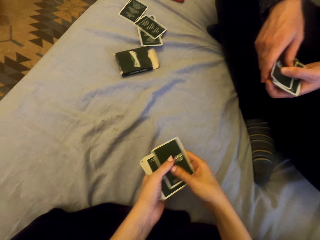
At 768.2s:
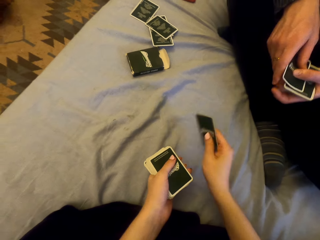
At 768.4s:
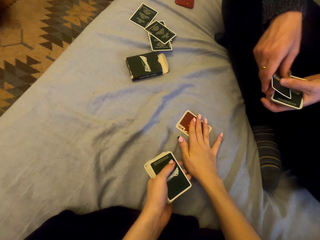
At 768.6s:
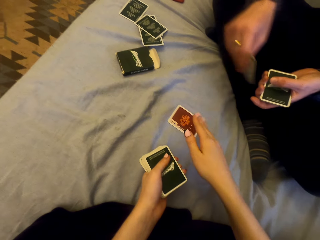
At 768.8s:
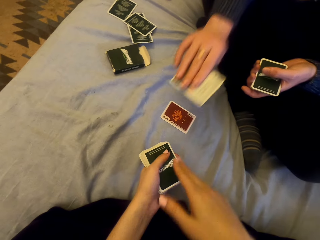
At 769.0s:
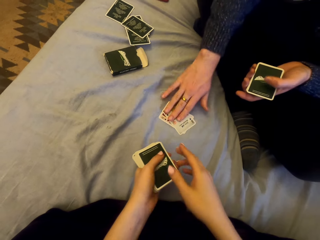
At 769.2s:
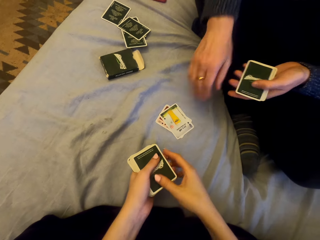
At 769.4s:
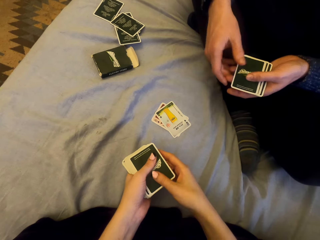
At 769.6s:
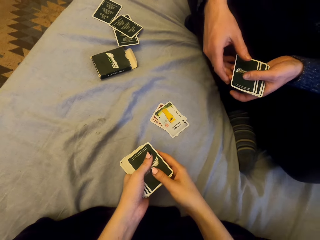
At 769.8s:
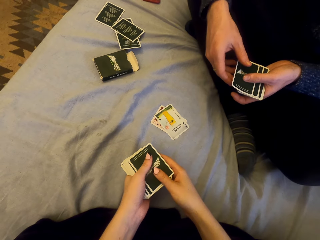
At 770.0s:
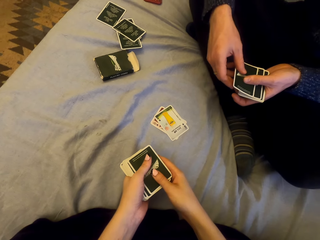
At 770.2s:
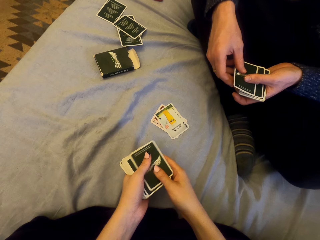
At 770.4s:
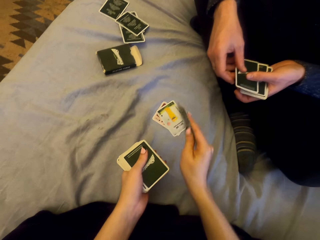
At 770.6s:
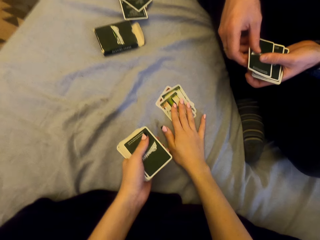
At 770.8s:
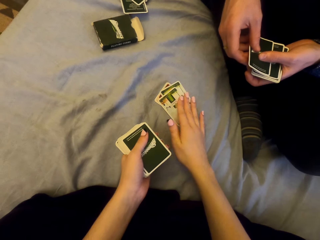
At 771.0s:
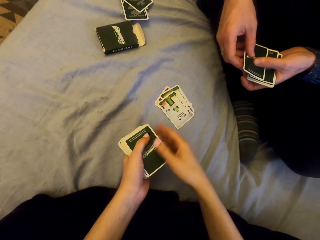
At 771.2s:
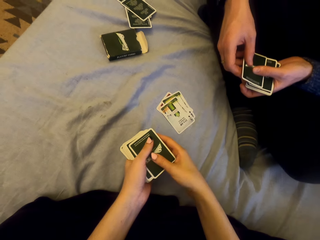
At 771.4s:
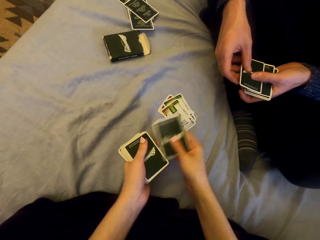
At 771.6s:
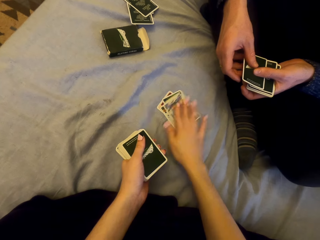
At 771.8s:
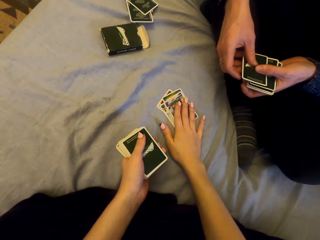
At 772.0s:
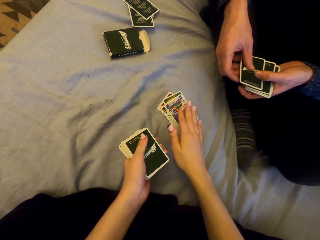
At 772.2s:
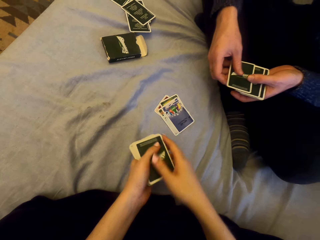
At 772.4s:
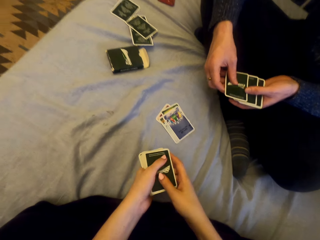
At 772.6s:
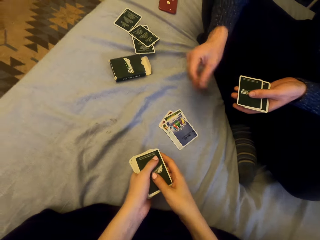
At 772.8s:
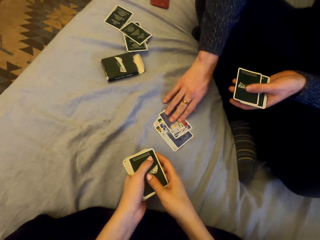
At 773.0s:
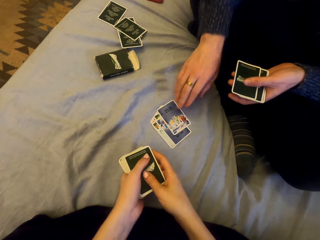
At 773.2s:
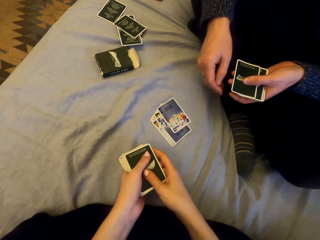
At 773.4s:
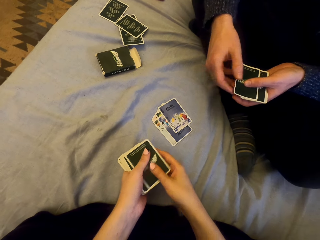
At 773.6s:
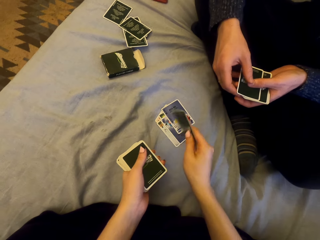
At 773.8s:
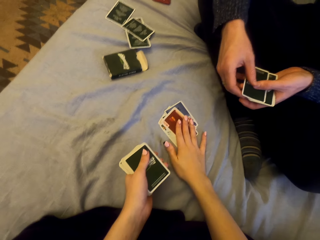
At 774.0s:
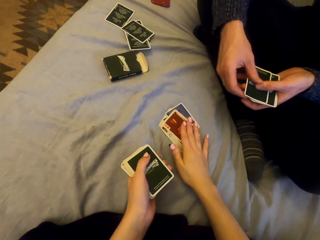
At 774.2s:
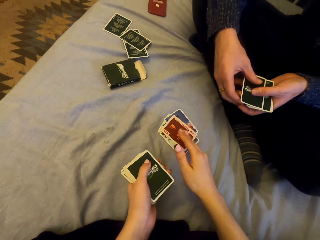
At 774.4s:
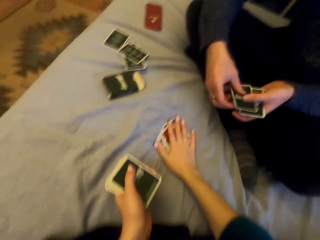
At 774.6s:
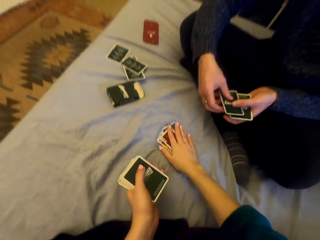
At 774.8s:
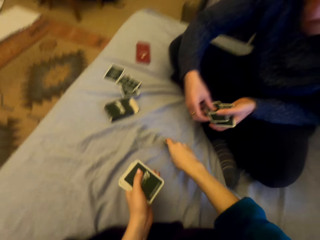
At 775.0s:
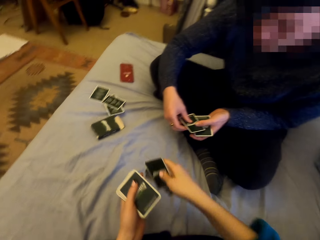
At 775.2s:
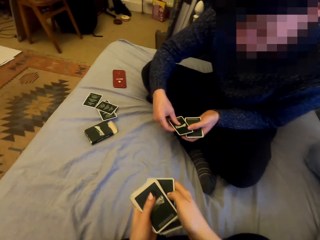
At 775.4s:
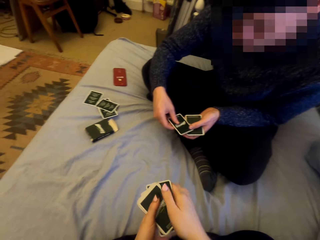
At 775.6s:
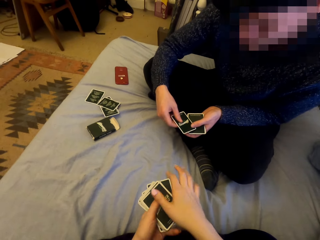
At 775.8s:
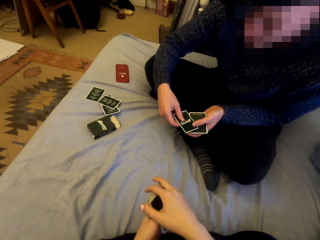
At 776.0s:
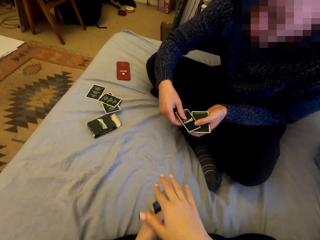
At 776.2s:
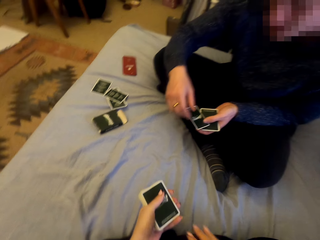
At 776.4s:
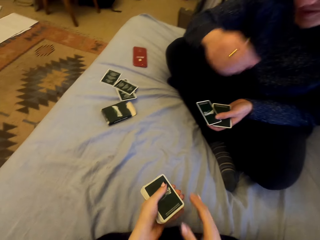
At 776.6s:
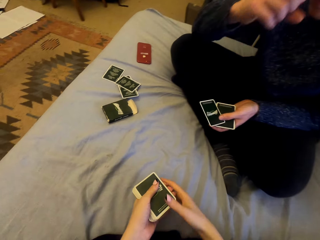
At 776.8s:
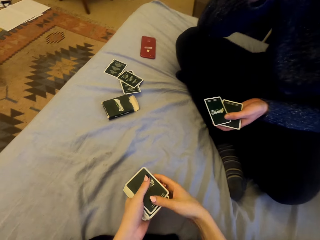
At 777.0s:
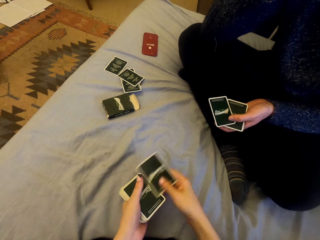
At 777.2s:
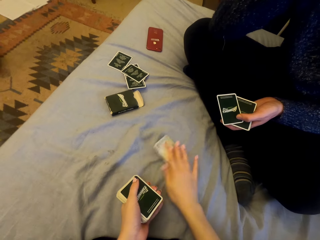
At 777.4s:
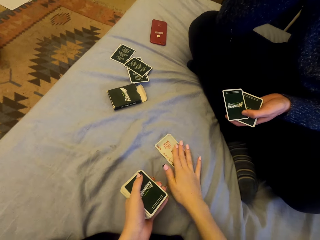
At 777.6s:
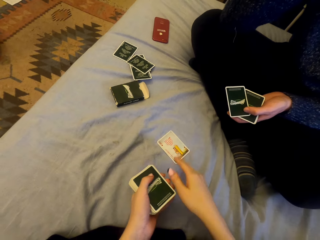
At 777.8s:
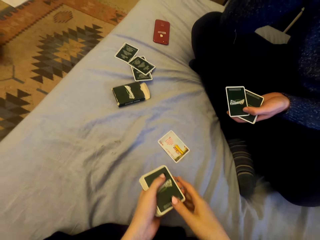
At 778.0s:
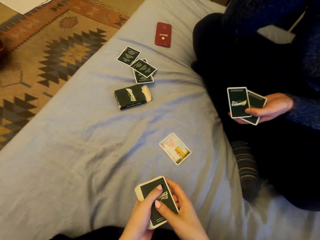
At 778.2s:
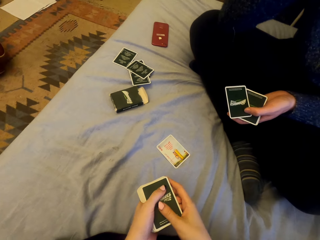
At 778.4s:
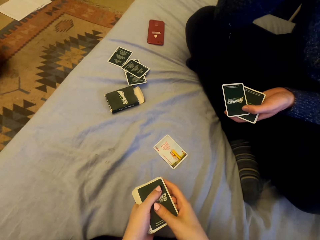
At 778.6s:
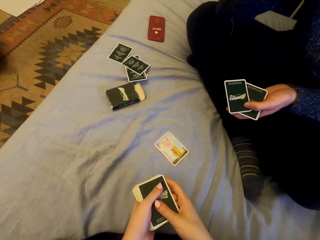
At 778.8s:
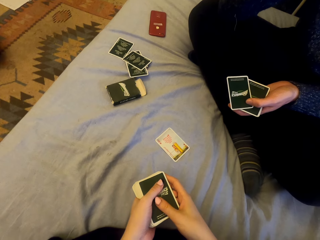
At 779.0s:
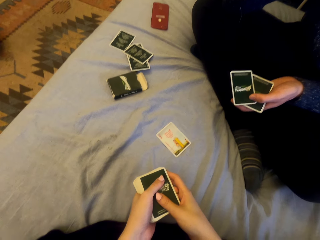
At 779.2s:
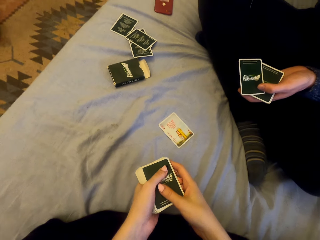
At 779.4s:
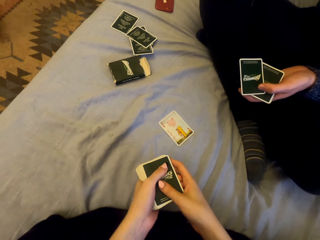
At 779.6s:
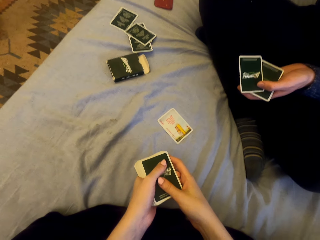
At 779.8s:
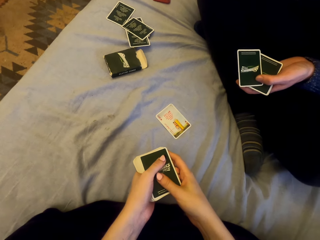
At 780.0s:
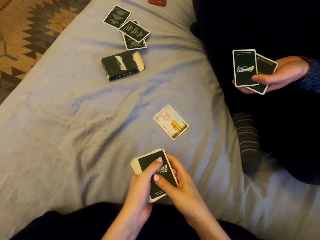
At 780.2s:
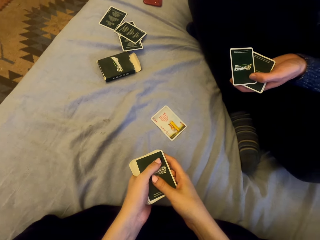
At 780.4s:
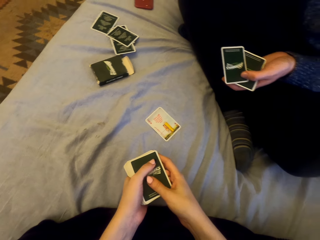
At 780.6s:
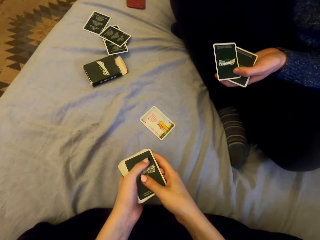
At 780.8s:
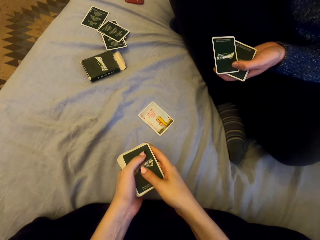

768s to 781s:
The camera wearer plays cards with a man and puts the card down. The man puts the card down. The camera wearer puts the card down repeatedly. They pick the cards, play cards with the man, and put the card down.

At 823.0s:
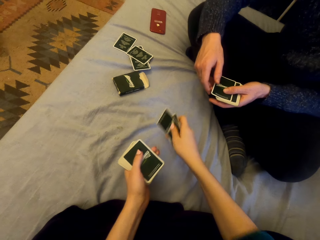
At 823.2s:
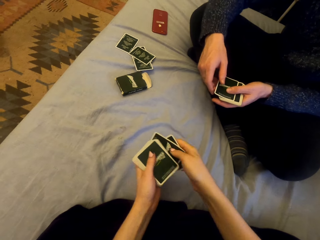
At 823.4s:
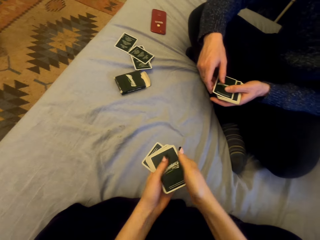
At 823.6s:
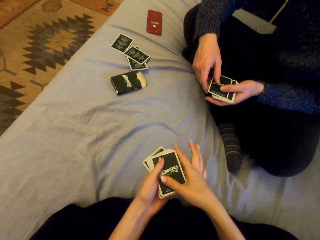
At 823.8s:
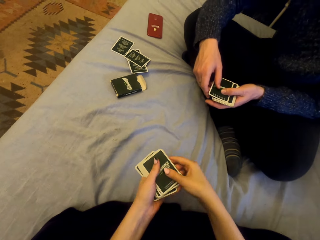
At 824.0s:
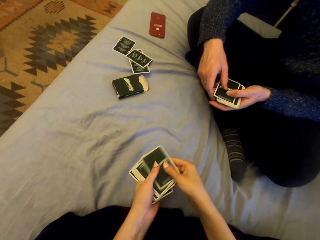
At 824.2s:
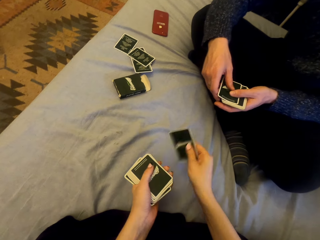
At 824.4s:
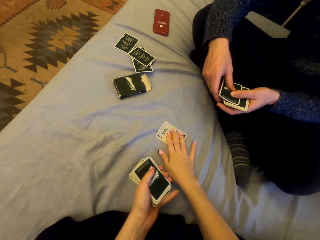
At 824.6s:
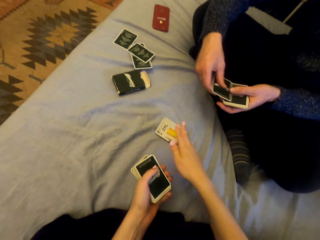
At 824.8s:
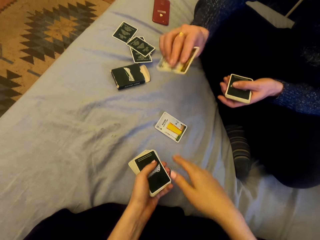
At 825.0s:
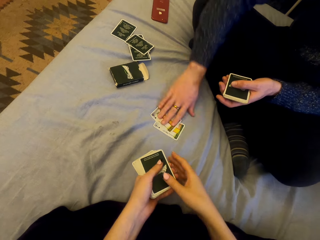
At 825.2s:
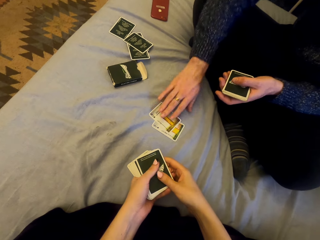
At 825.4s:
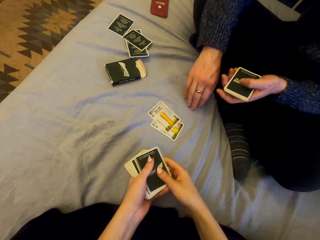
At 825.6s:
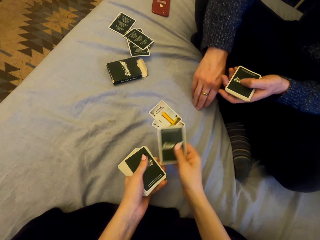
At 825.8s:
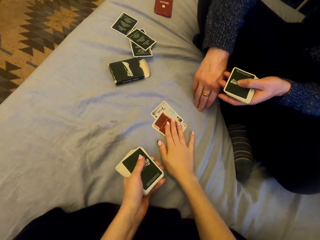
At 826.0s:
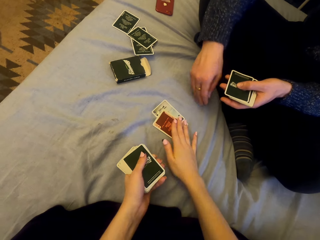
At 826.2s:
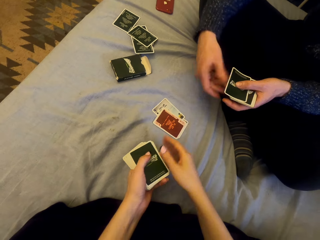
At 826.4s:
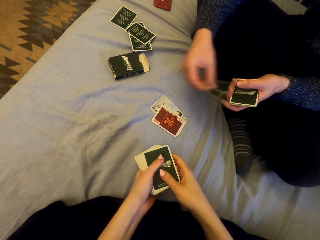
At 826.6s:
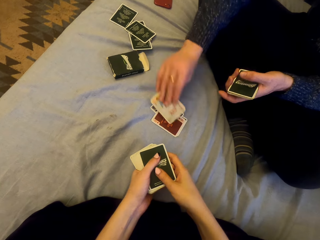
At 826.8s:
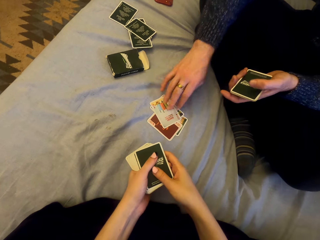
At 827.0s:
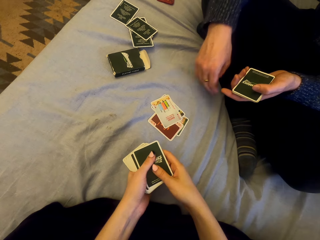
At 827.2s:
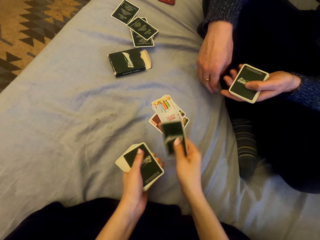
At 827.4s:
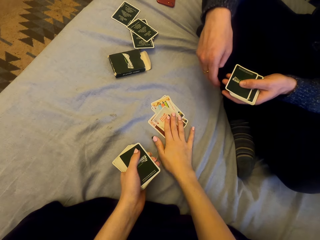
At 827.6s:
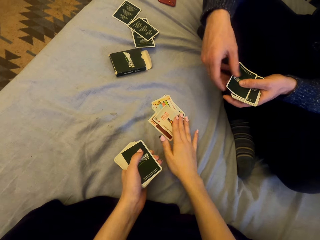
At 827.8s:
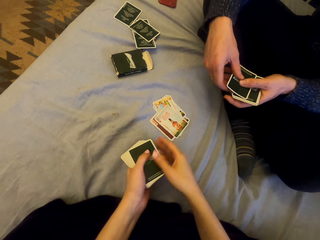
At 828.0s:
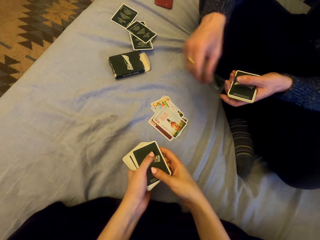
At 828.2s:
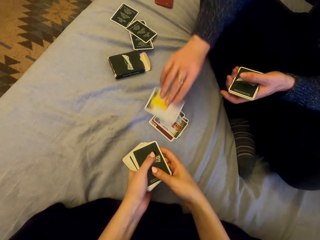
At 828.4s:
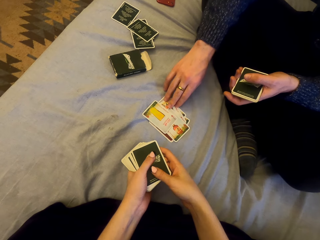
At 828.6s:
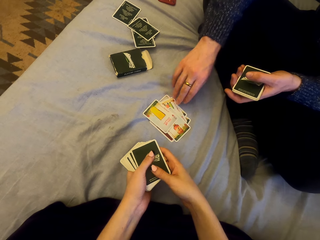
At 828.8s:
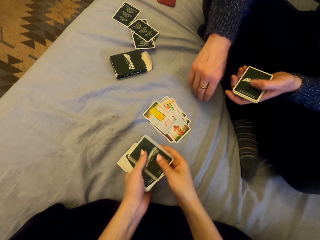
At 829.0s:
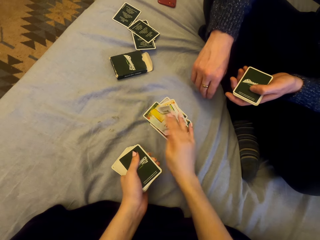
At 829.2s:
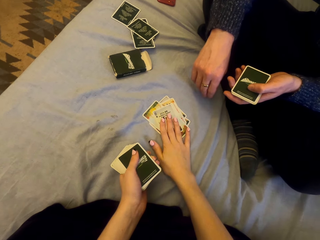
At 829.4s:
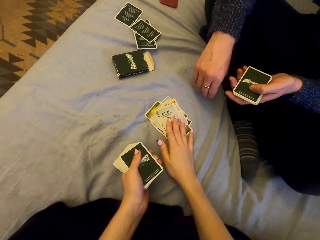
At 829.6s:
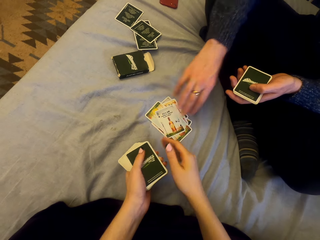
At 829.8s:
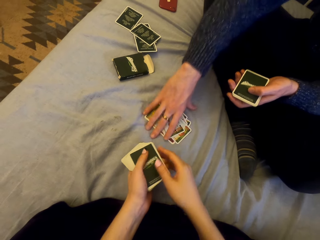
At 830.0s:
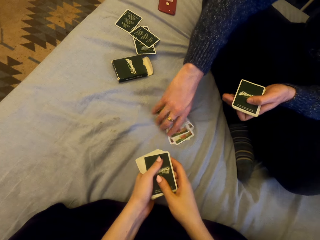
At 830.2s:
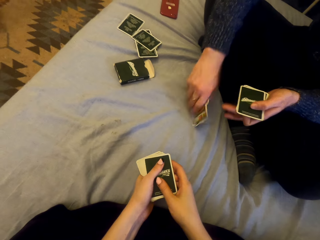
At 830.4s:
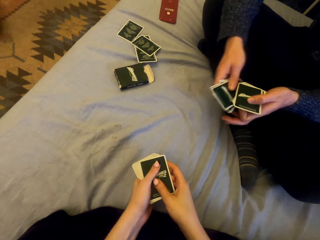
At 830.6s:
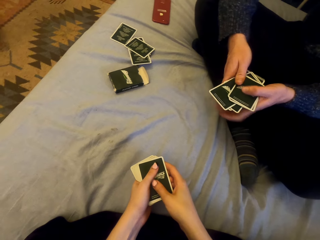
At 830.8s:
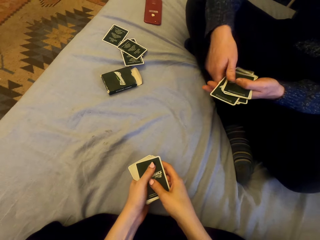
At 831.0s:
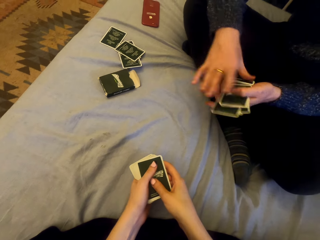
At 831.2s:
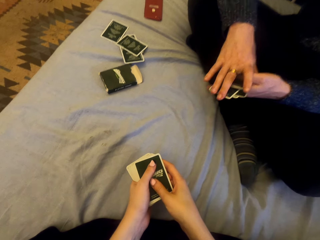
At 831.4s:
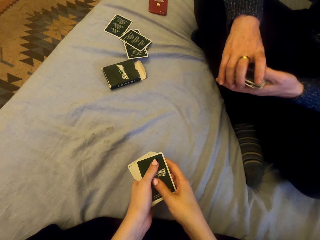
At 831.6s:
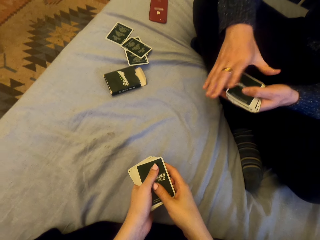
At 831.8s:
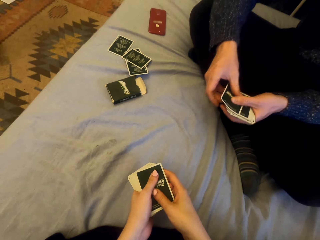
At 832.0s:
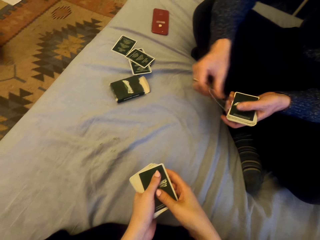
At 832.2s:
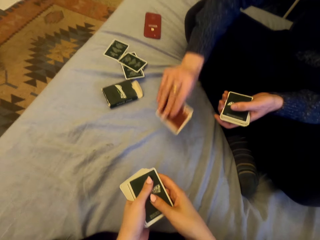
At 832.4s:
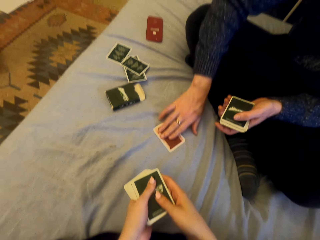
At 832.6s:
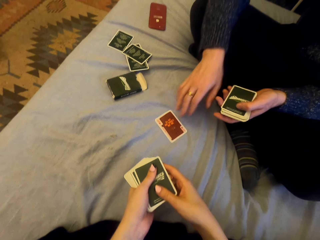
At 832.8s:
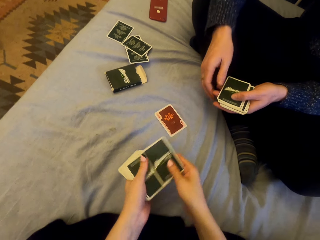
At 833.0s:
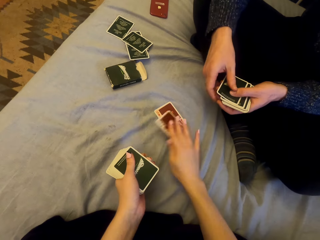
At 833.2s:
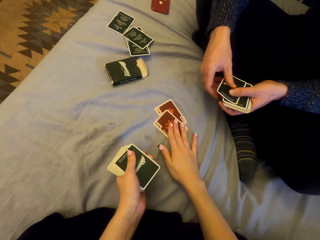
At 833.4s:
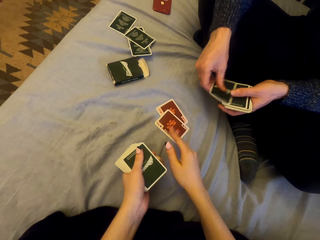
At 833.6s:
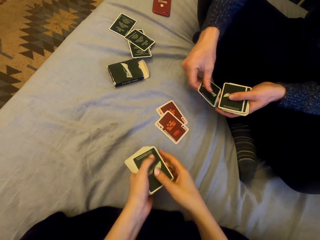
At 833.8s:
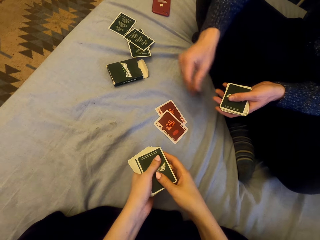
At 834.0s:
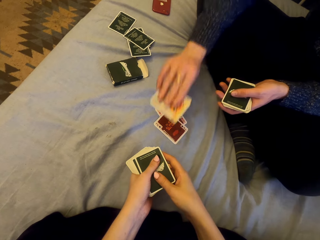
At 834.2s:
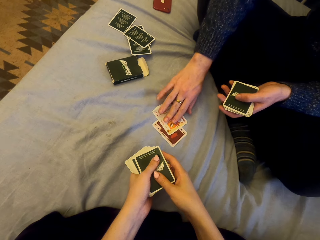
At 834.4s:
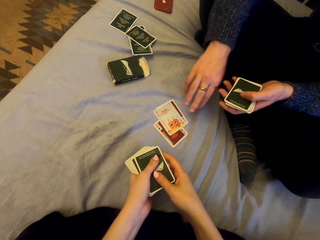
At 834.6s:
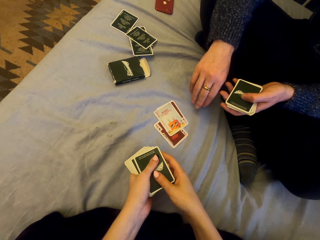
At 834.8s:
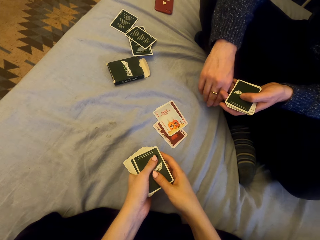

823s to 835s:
The camera wearer picks the cards, puts the card down, and plays cards with a man. The man puts the card down. The camera wearer puts the card down. The man puts the card down. The camera wearer puts the card down. The man puts the card down. The camera wearer puts the card down. The man picks the cards and plays cards with the camera wearer. The camera wearer talks. The man puts the card down. The camera wearer puts the card down. The man puts the card down.
